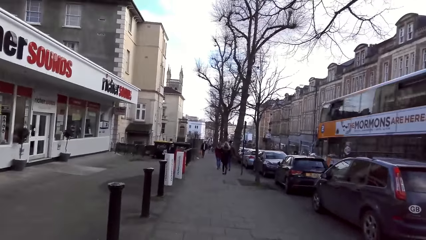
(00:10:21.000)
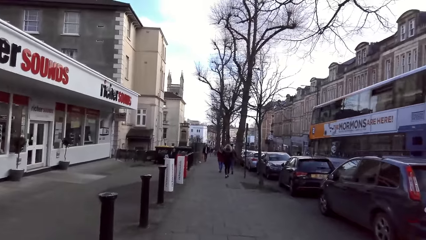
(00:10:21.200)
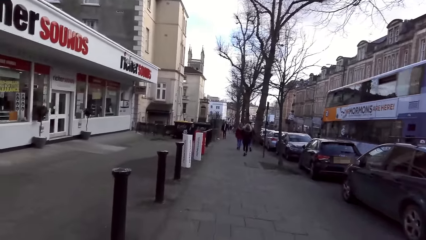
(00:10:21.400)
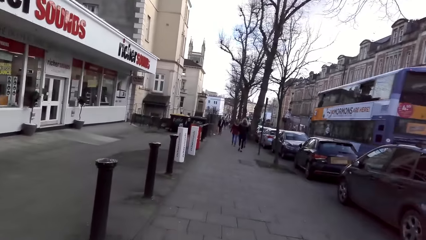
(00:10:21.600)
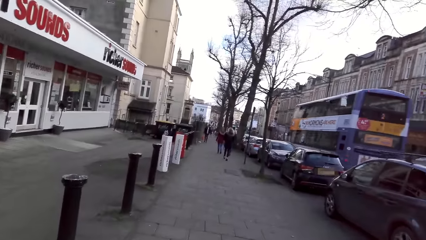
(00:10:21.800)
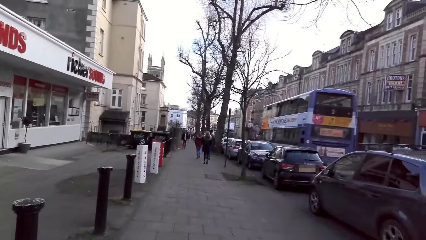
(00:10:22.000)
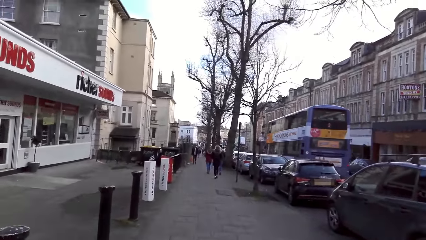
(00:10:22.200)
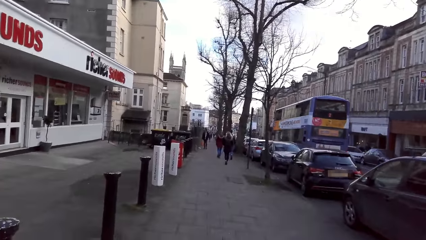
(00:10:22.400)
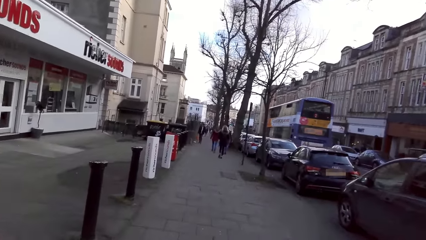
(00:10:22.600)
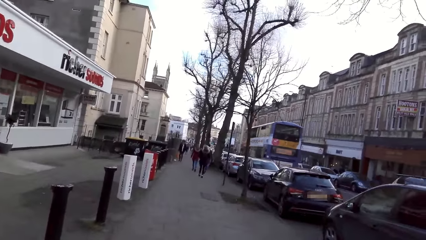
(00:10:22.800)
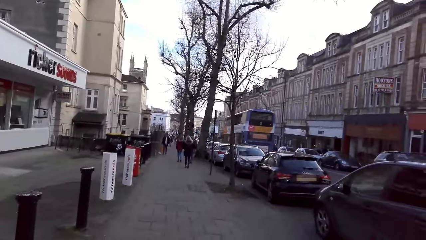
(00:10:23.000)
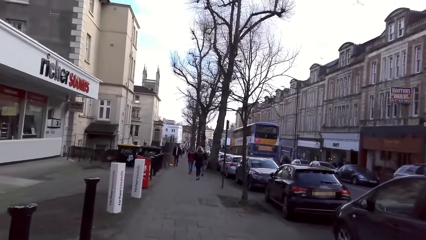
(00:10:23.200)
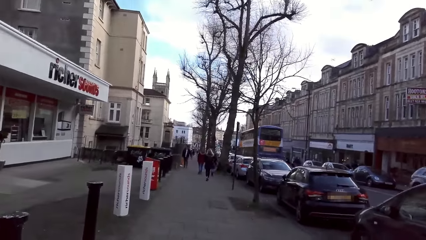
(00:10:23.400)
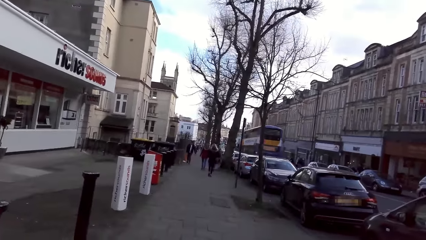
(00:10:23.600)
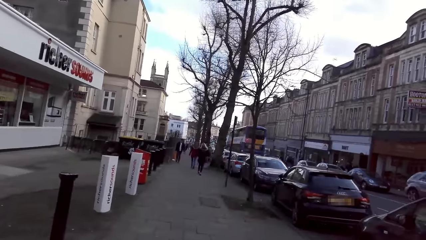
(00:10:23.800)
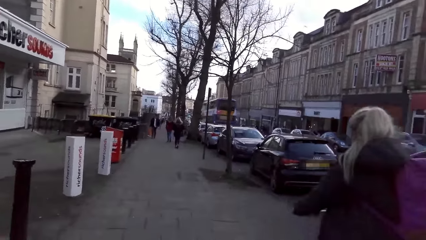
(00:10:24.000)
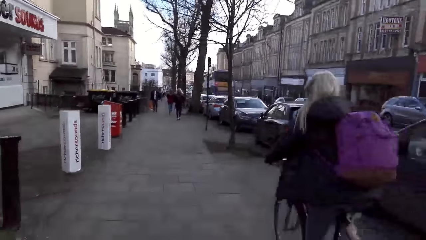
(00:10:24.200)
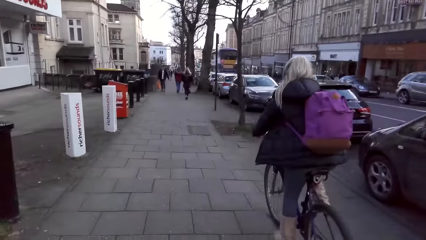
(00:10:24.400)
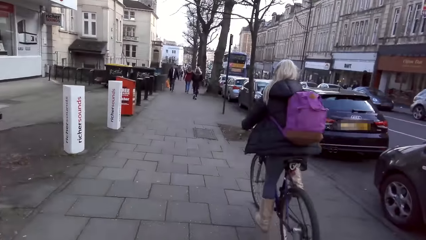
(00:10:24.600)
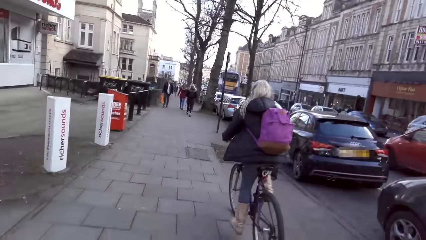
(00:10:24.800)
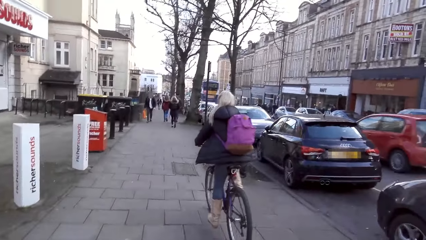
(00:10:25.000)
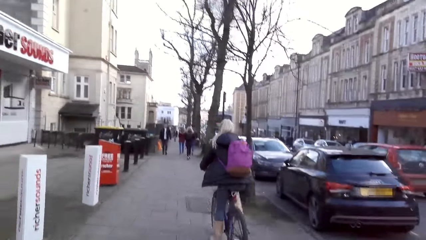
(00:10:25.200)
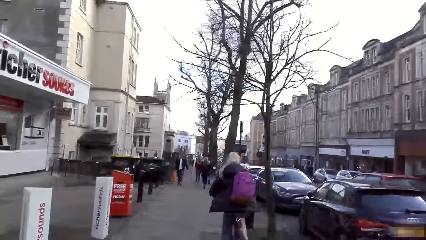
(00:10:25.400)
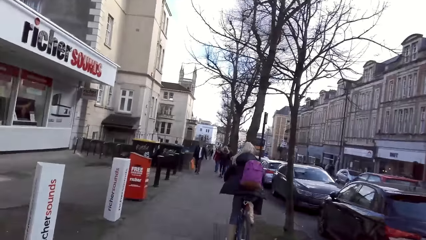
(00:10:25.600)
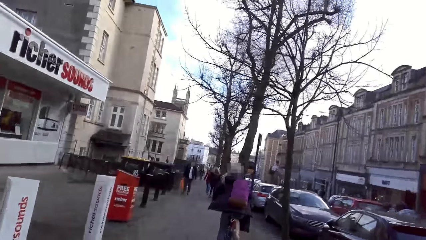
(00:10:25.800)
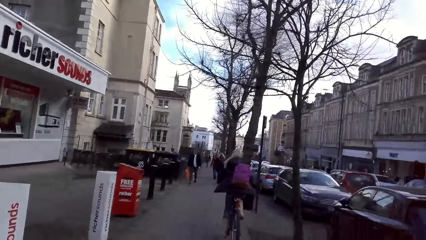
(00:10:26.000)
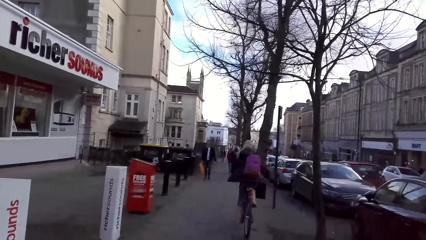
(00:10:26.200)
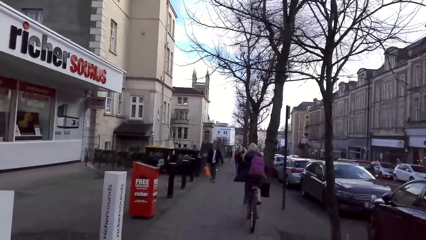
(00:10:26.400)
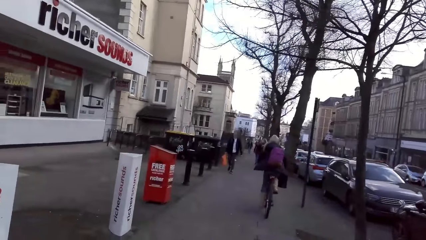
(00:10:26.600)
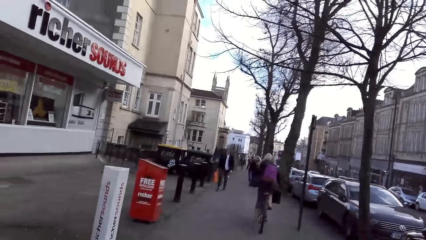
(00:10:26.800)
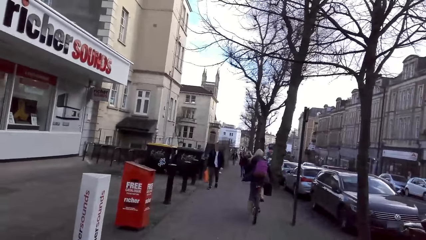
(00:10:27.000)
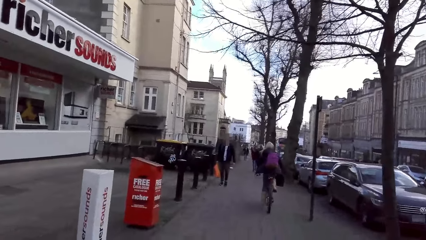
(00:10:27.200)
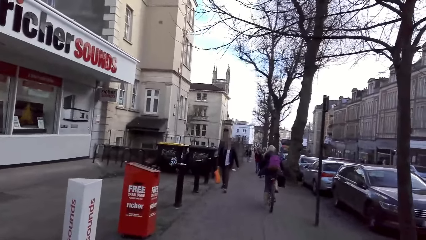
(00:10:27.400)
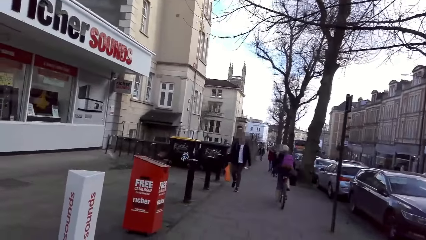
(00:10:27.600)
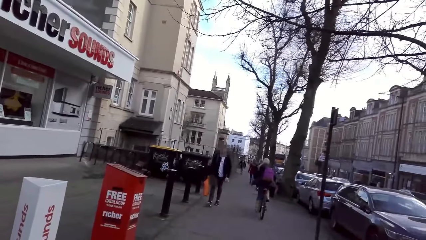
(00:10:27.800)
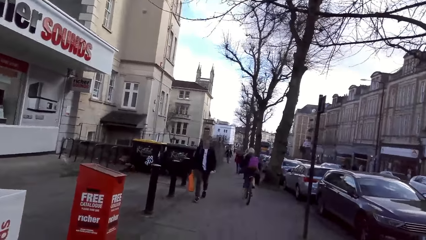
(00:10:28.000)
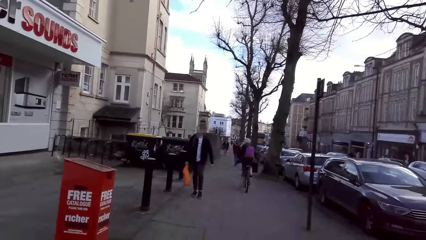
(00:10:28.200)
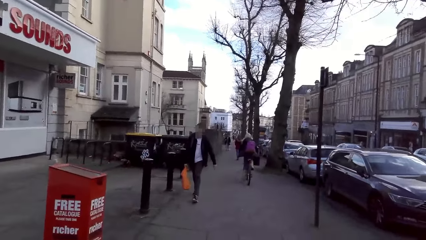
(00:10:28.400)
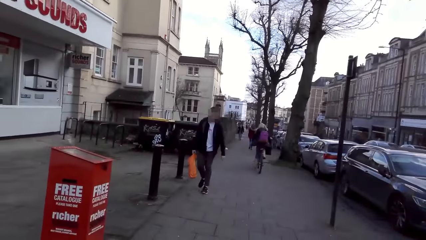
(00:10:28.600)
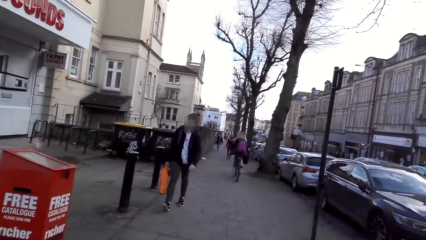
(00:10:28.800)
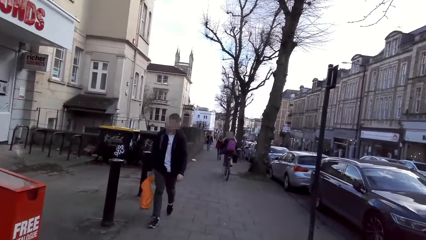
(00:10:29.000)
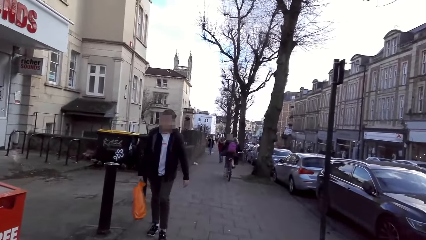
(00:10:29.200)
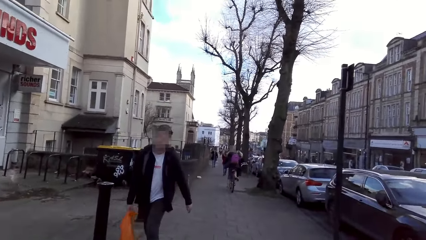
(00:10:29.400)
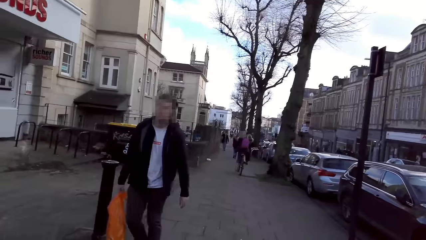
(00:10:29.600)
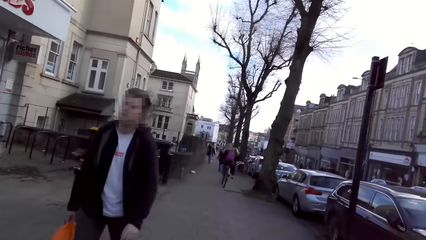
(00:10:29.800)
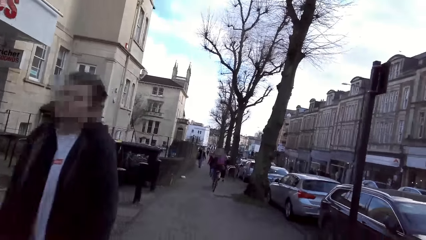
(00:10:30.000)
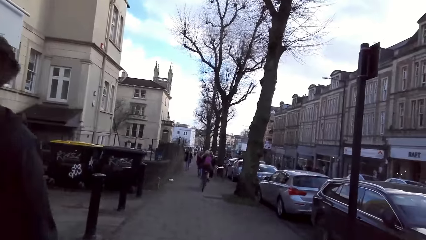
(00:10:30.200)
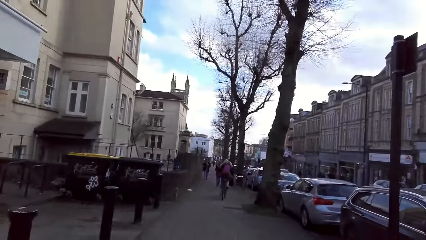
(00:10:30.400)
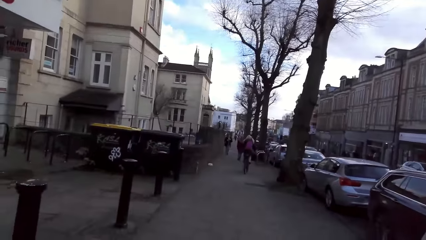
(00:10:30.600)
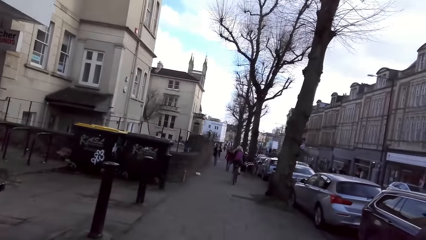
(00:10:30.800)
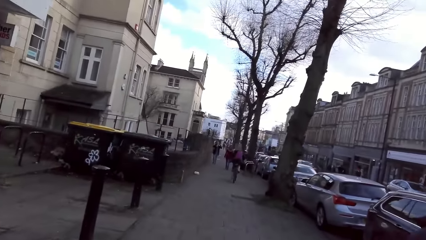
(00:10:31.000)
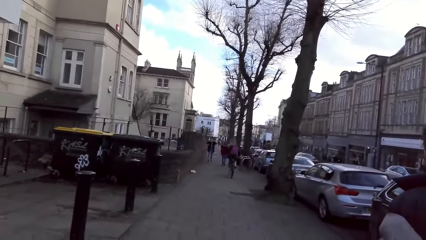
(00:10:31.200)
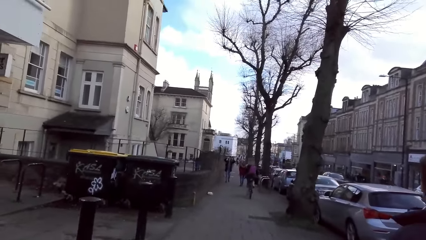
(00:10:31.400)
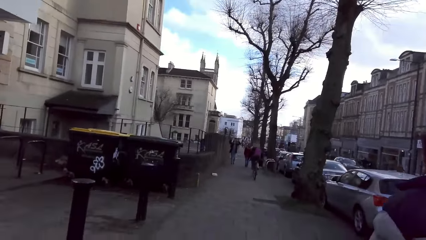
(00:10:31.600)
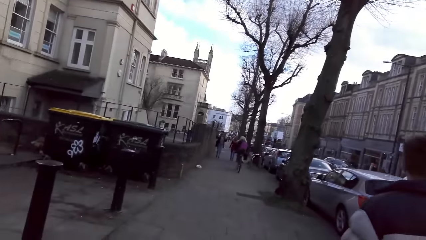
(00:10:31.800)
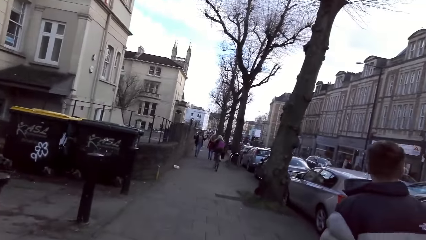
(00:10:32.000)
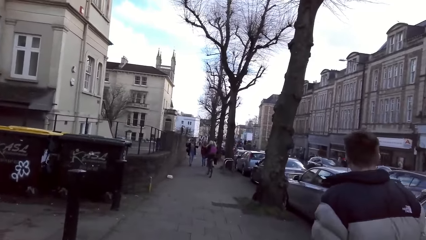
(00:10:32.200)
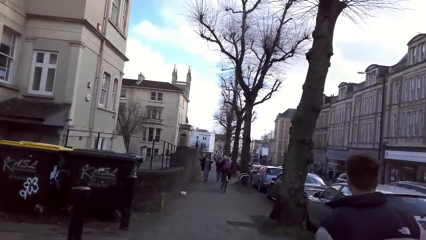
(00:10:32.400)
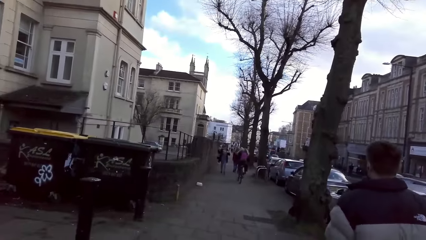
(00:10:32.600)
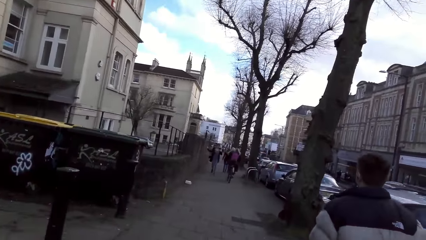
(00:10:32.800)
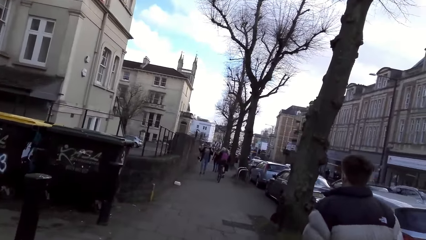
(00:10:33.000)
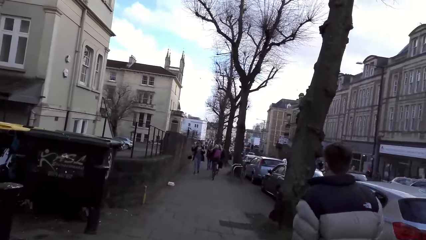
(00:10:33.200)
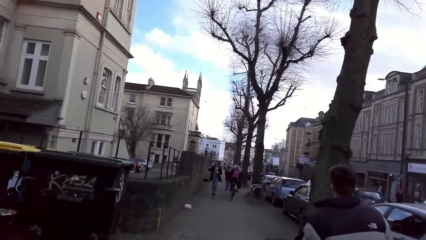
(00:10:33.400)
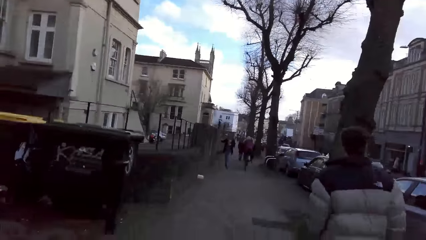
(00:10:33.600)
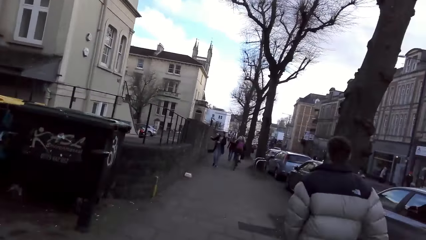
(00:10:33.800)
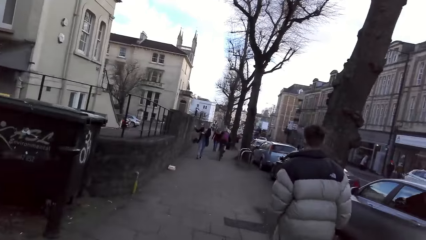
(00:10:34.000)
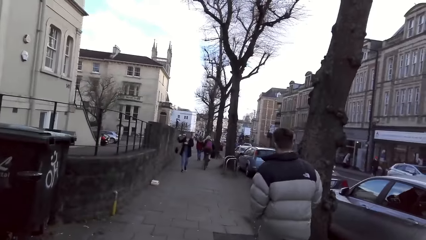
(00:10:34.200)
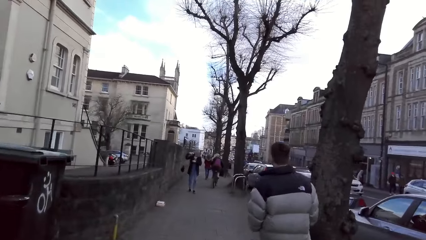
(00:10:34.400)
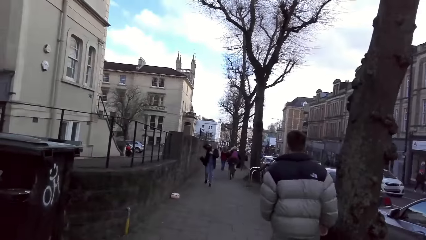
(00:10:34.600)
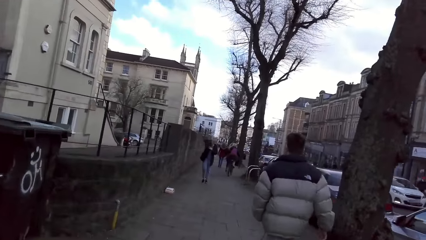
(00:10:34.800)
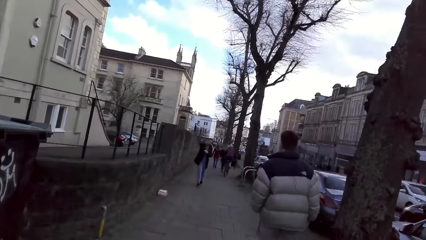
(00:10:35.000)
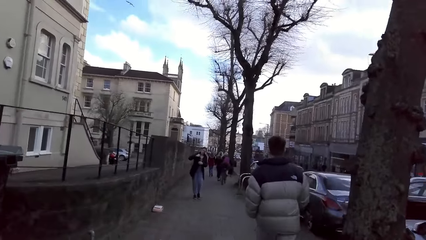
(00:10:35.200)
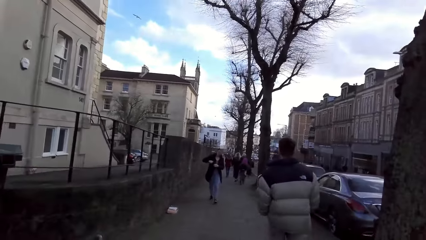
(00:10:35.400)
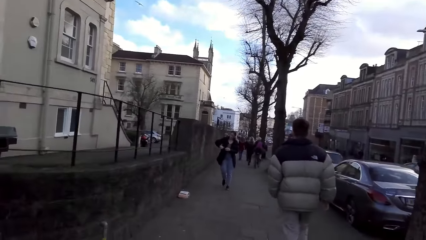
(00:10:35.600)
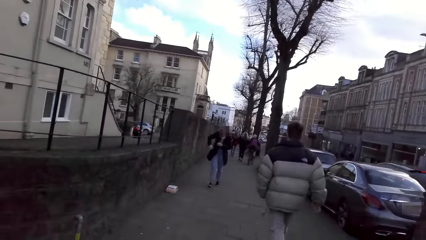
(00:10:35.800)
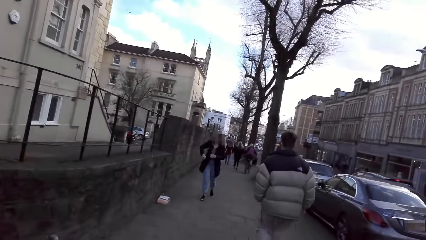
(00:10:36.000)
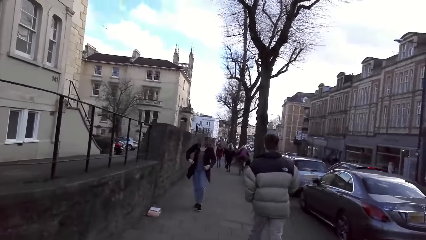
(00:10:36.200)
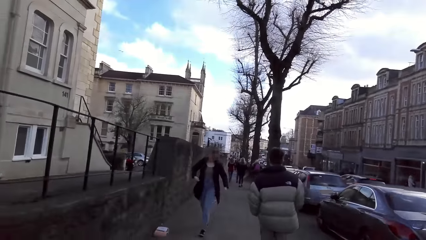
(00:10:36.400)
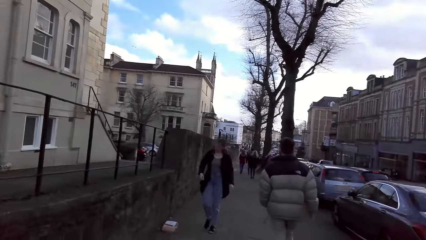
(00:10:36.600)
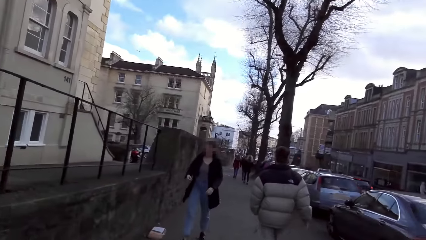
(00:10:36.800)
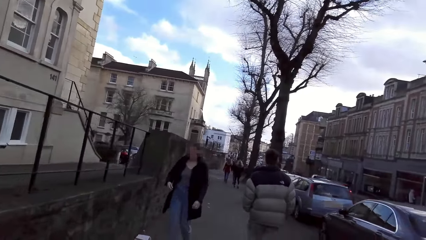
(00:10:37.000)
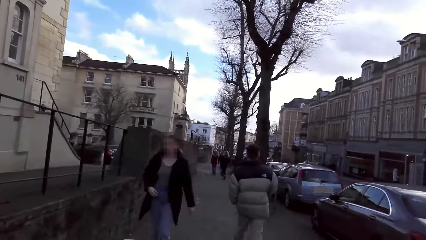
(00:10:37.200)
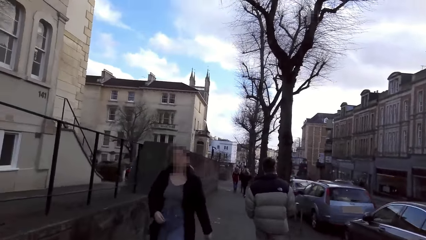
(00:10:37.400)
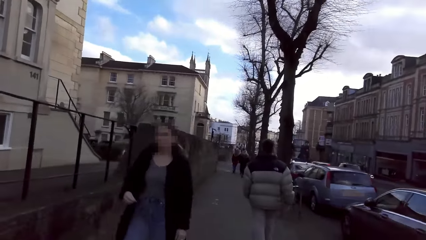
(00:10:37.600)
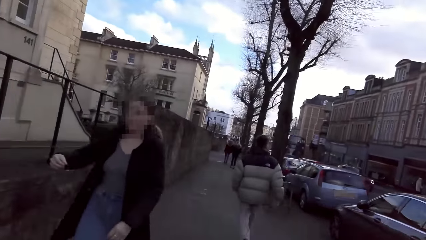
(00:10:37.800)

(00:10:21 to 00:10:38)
A woman rides a bicycle past the camera wearer. A man walks past the camera wearer. Another man walks past the camera wearer. A woman walks past the camera wearer.
